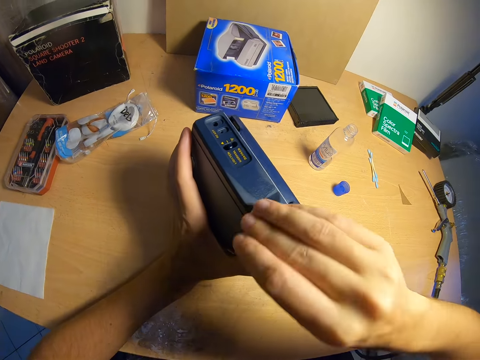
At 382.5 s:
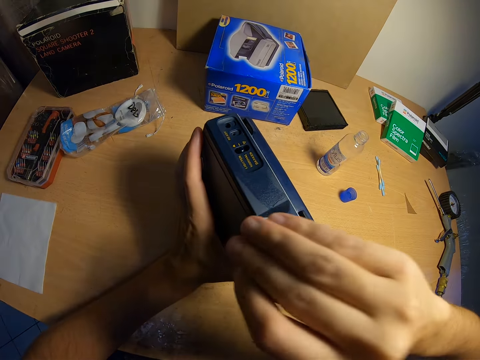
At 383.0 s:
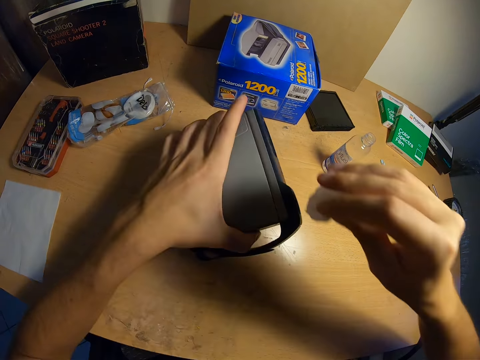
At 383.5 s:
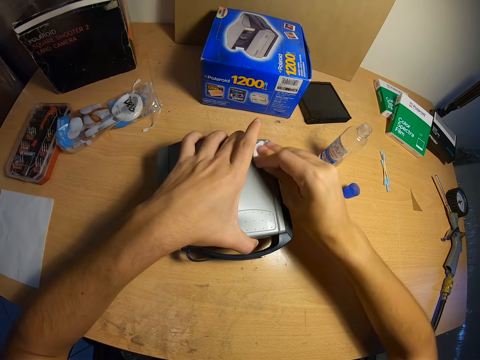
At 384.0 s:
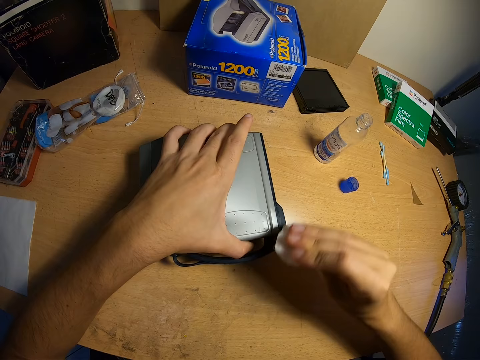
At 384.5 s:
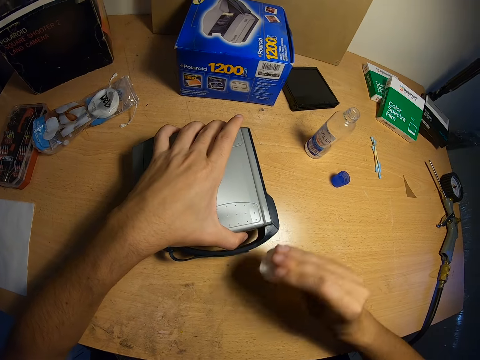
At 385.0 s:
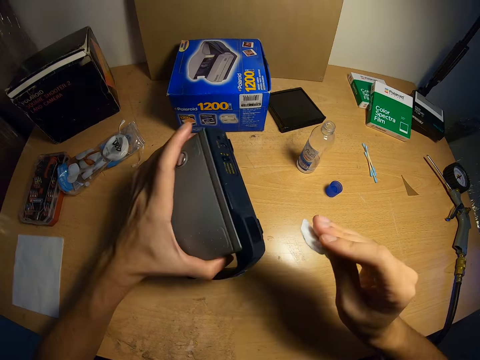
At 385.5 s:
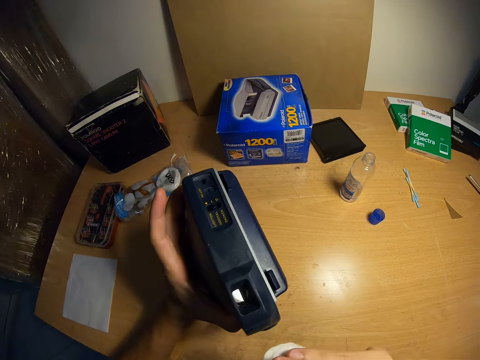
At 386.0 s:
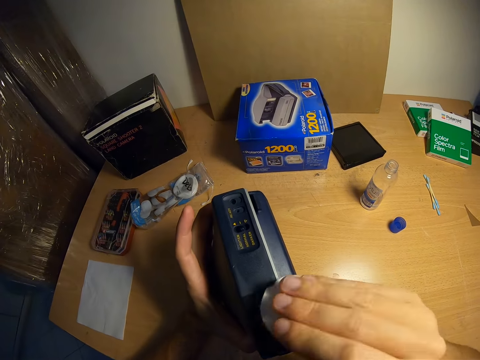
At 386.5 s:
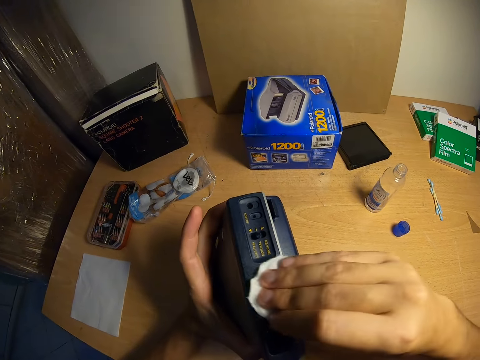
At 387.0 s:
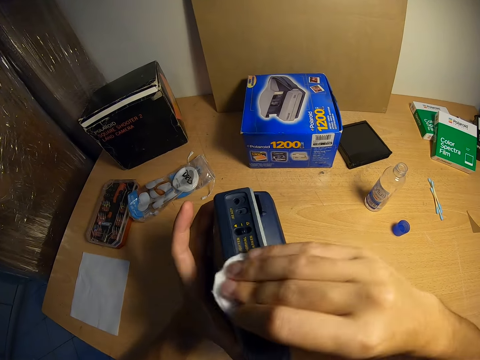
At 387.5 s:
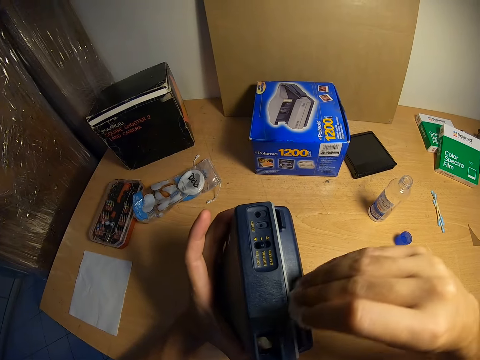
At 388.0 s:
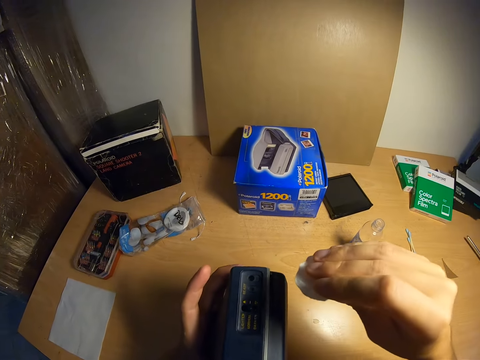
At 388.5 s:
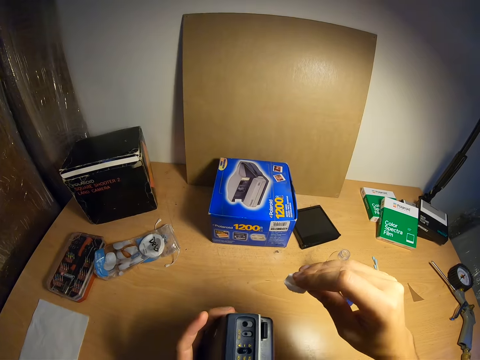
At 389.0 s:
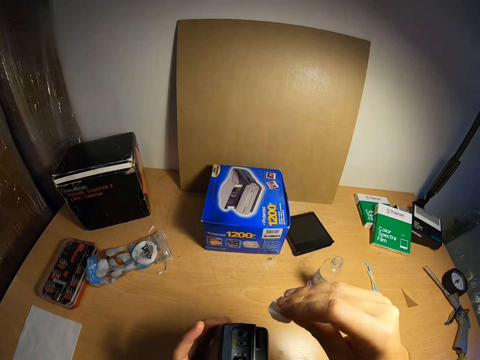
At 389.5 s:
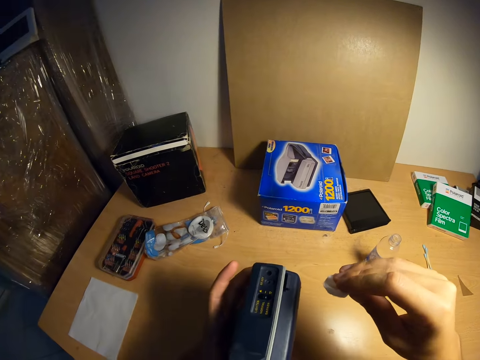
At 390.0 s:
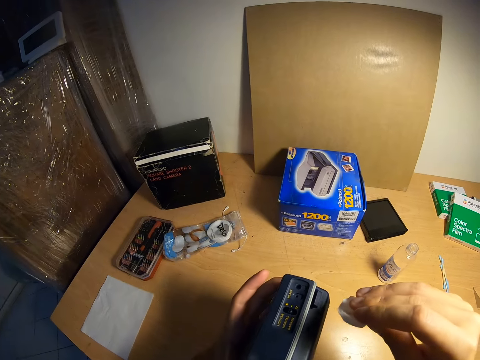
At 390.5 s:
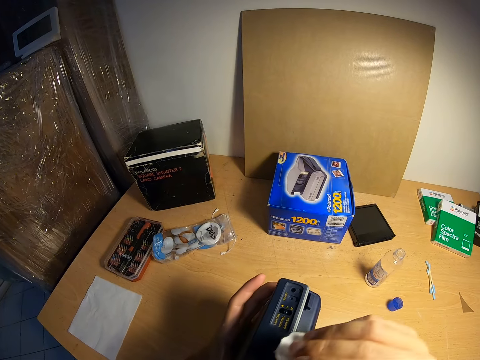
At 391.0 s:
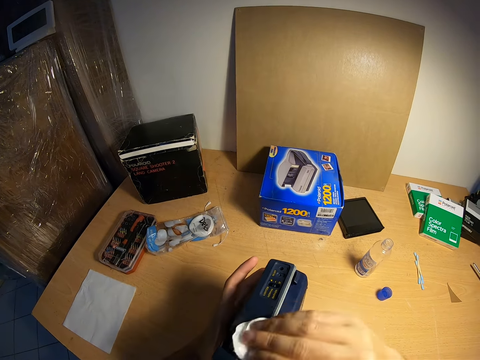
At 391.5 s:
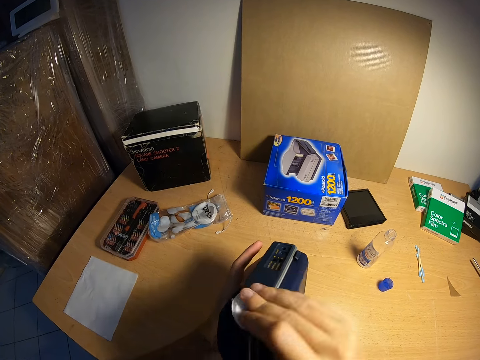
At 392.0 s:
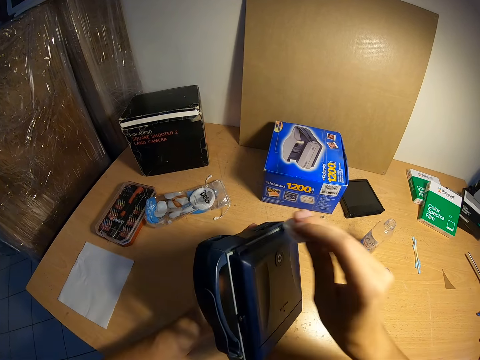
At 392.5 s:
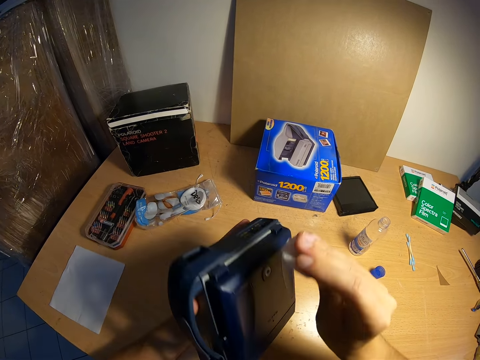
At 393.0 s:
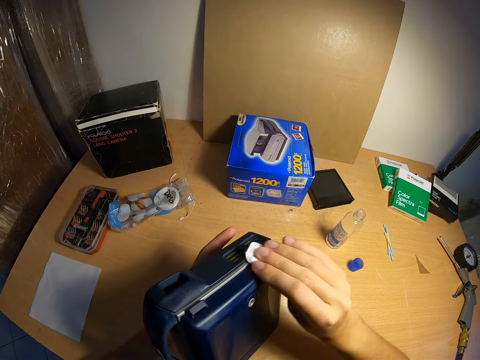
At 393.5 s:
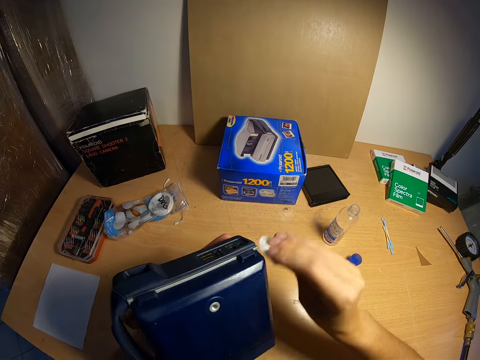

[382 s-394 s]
The camera wearer drops the polaroid camera on the table. They pick up the polaroid camera. They blow the camera. They clean the polaroid camera.

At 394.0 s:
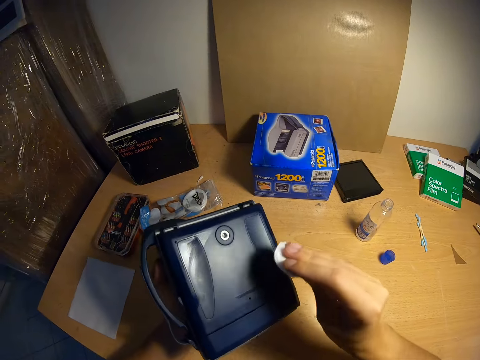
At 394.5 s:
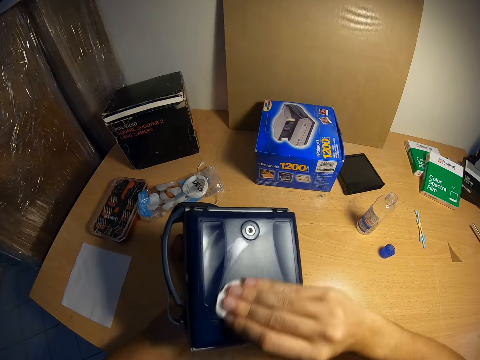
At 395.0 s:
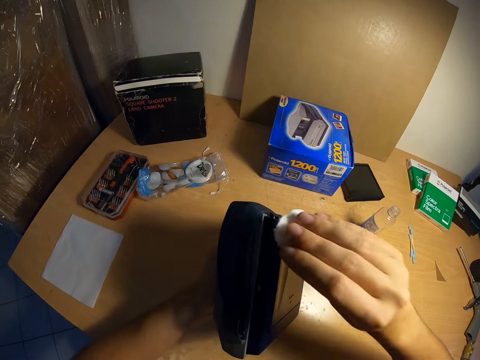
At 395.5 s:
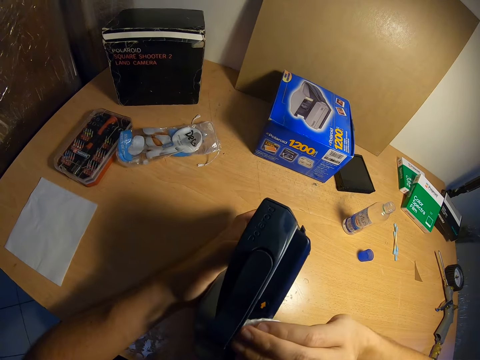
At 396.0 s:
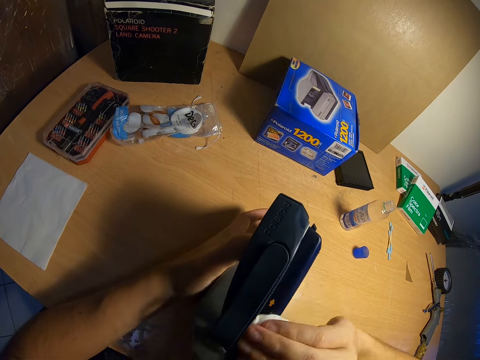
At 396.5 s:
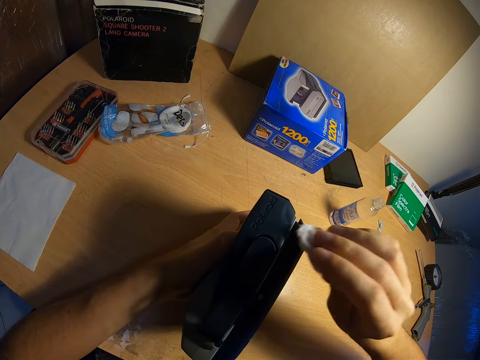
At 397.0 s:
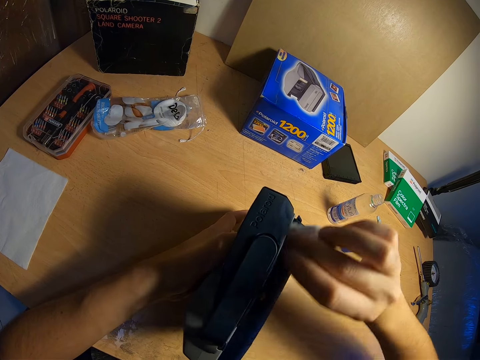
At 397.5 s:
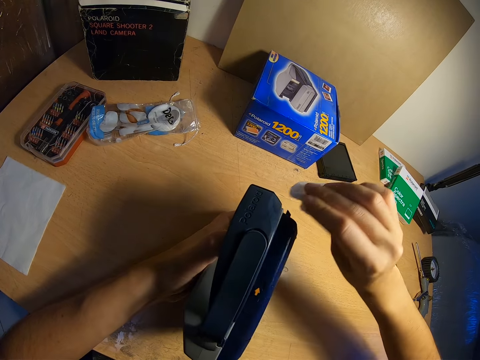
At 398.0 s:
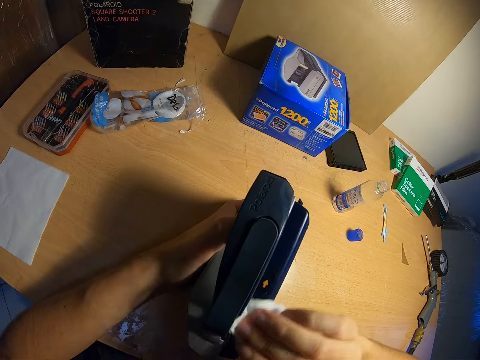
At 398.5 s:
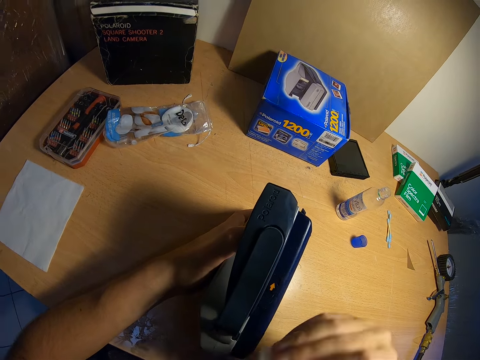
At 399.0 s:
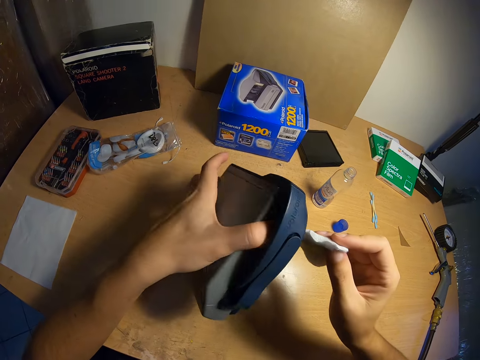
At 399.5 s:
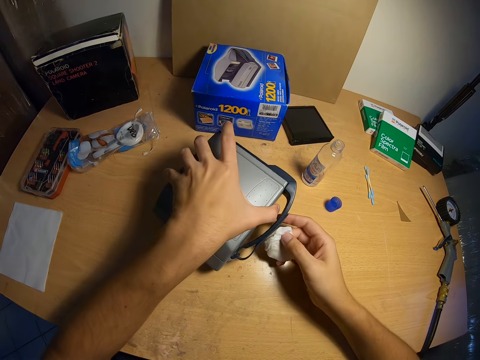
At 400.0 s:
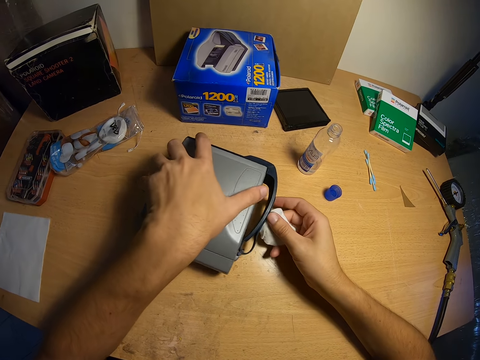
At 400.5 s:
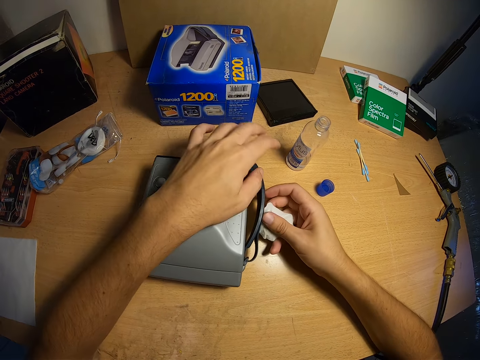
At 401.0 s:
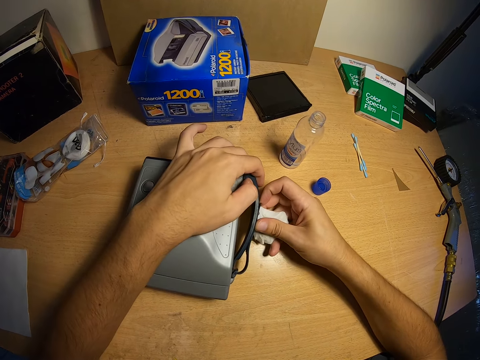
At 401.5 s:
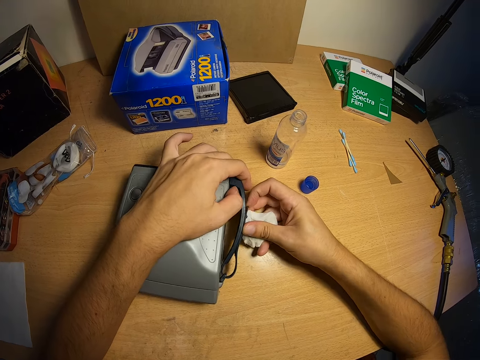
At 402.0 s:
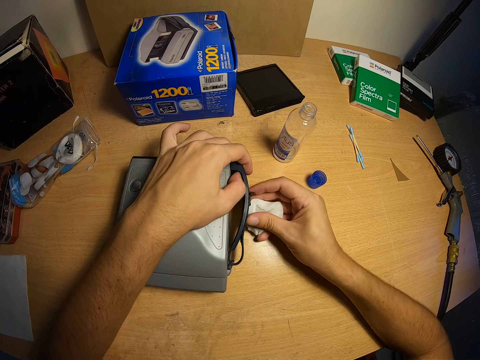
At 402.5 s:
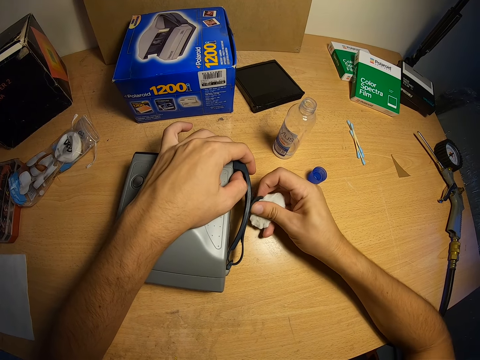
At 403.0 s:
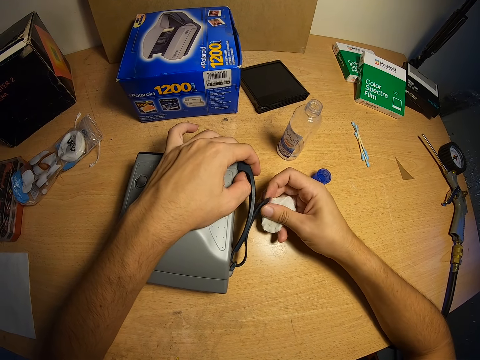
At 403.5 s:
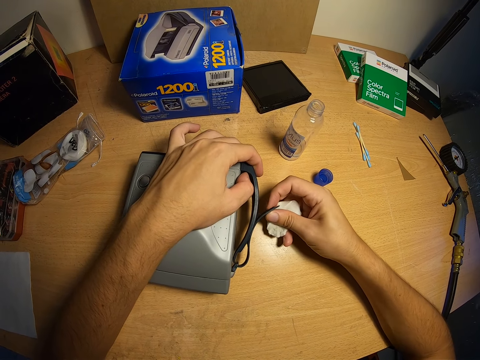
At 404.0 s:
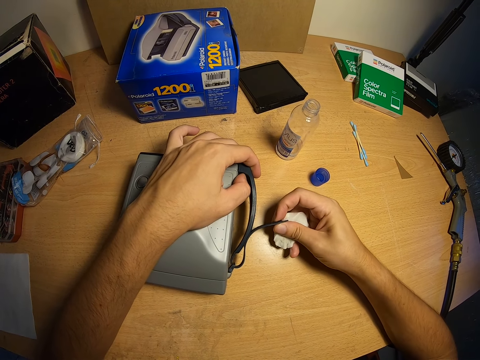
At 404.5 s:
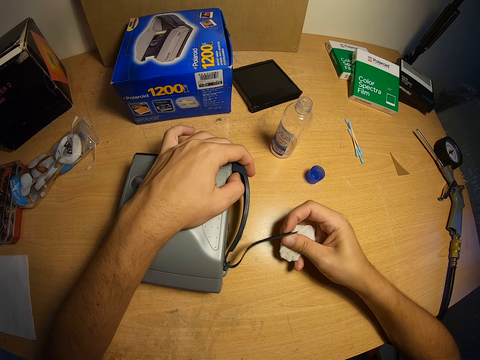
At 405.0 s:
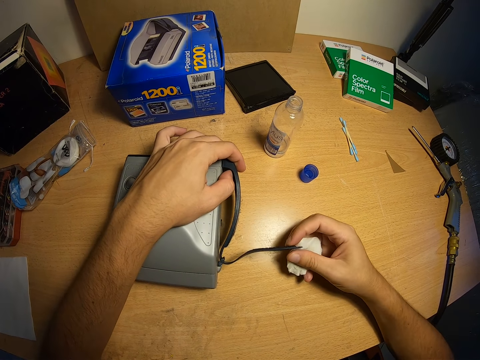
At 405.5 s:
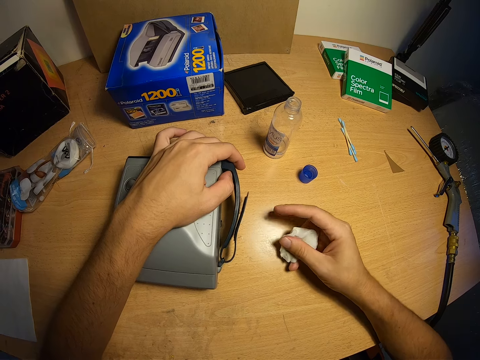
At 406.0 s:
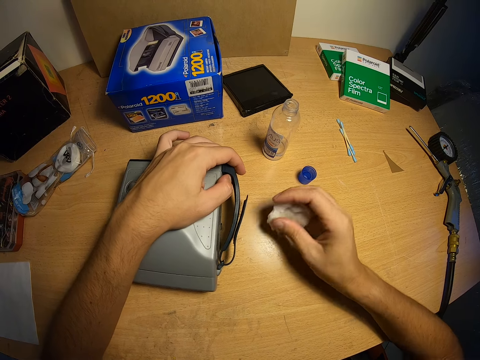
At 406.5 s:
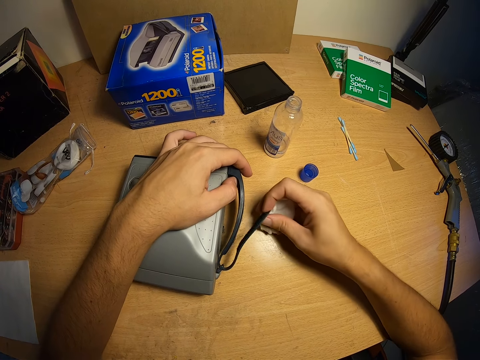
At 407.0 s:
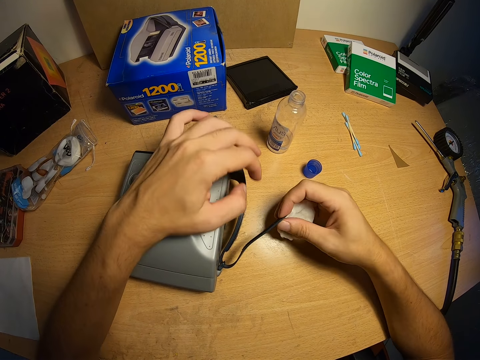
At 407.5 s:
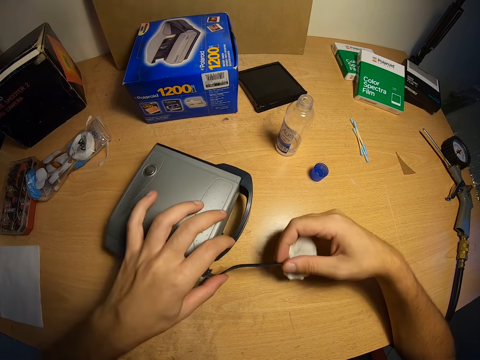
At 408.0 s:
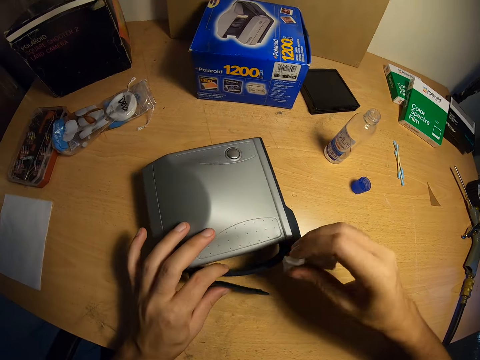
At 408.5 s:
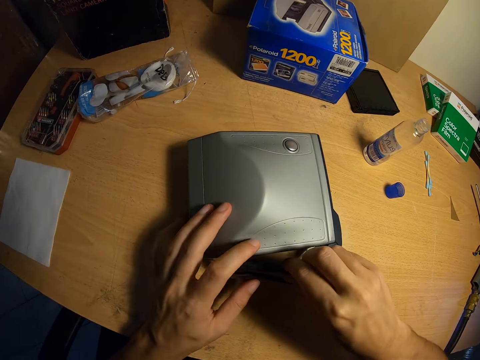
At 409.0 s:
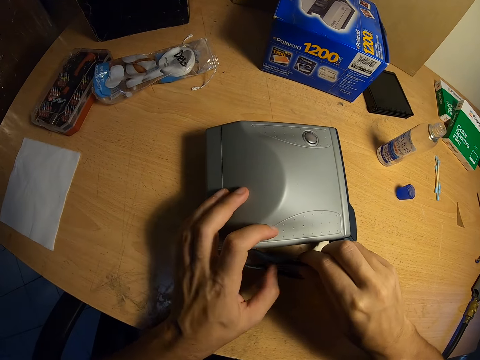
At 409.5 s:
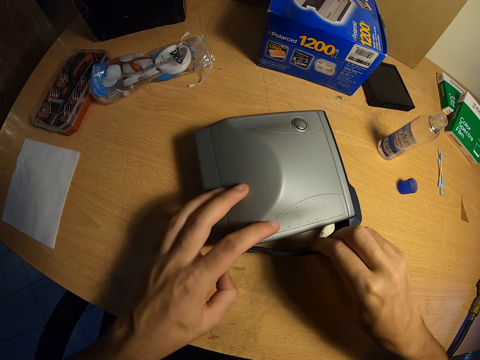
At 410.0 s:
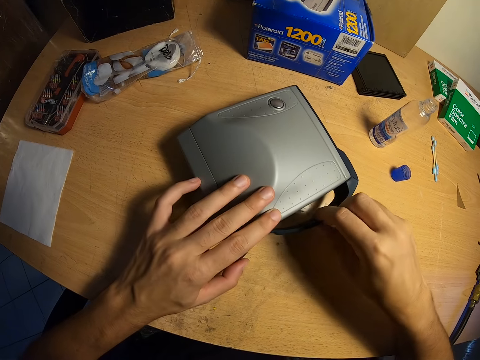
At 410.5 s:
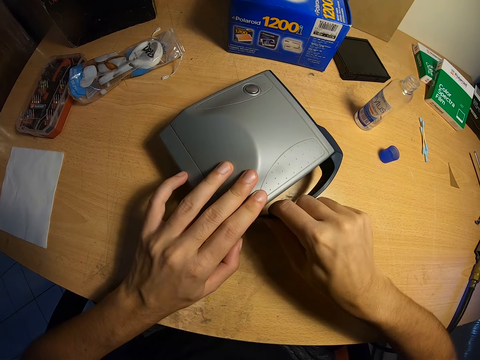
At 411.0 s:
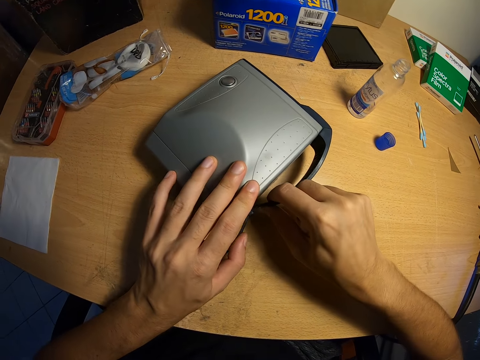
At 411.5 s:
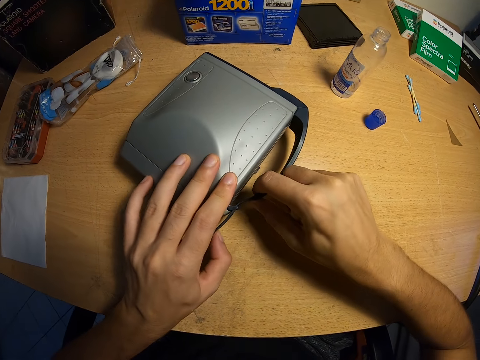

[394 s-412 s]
The camera wearer touches the table with the polaroid camera. They drop the polaroid camera on the table. They open the handle of the polaroid camera. They pull out a holder. They wipe the polaroid camera.
